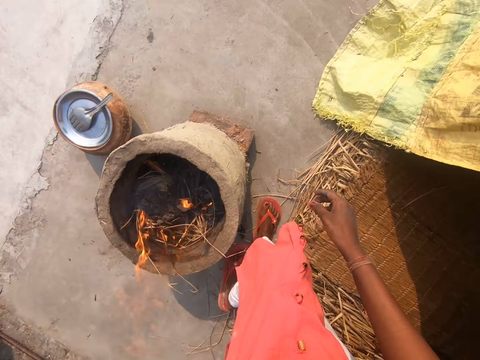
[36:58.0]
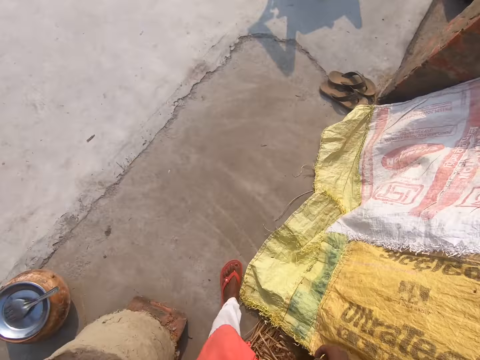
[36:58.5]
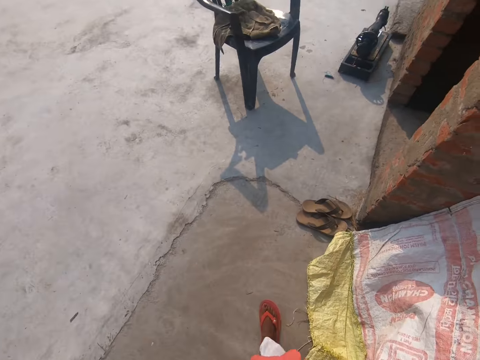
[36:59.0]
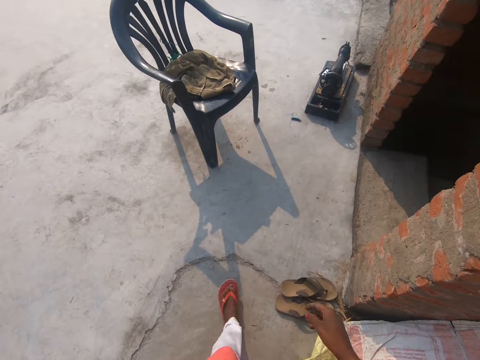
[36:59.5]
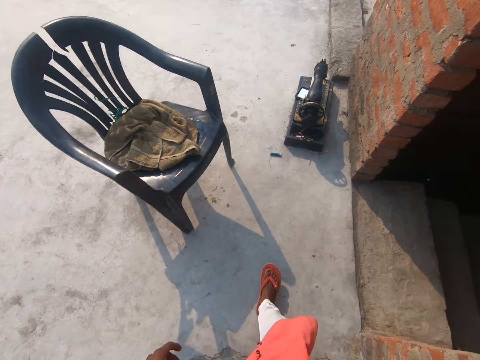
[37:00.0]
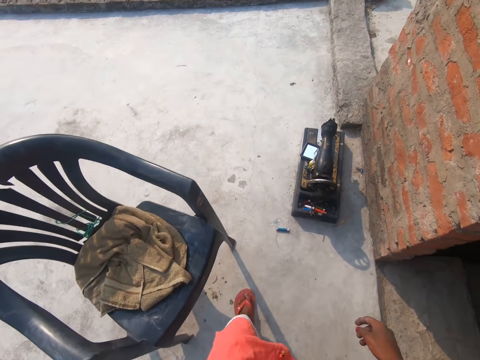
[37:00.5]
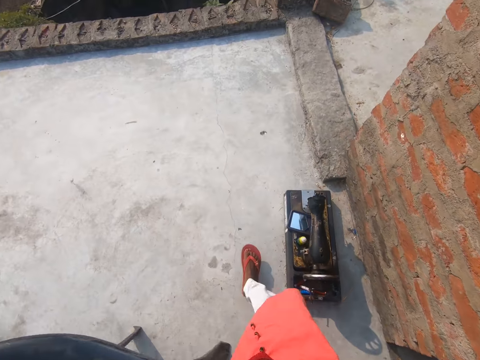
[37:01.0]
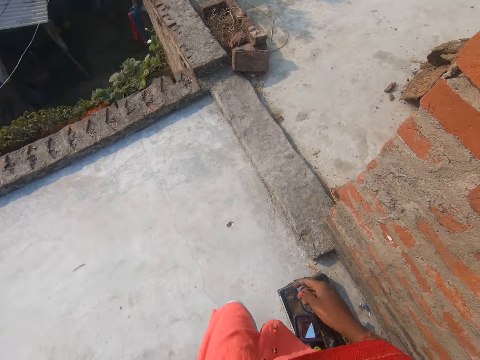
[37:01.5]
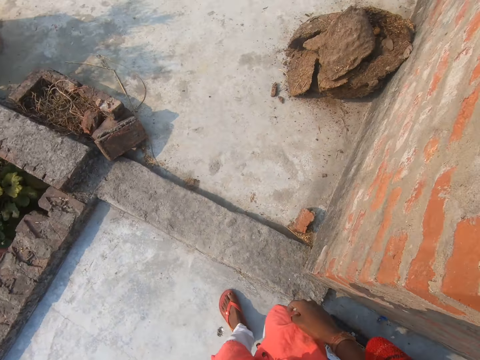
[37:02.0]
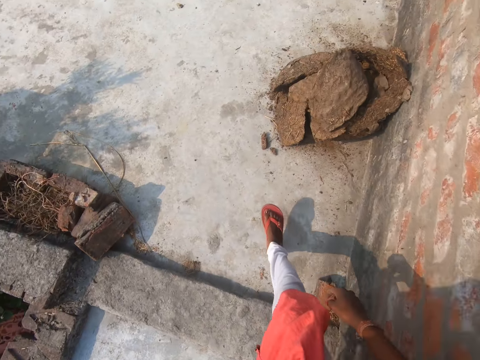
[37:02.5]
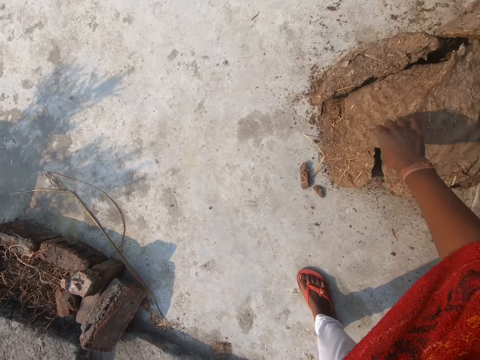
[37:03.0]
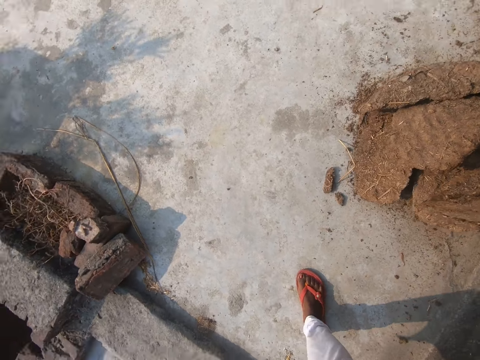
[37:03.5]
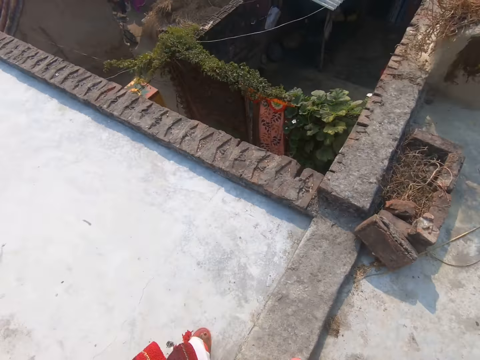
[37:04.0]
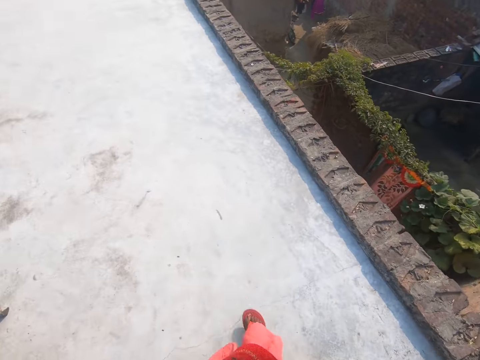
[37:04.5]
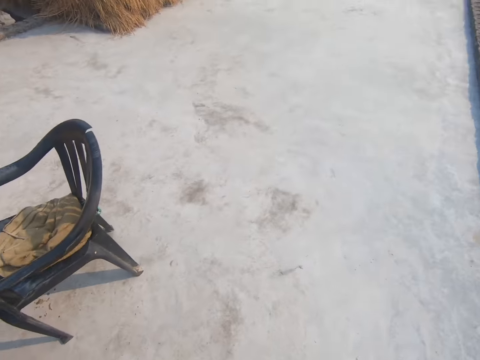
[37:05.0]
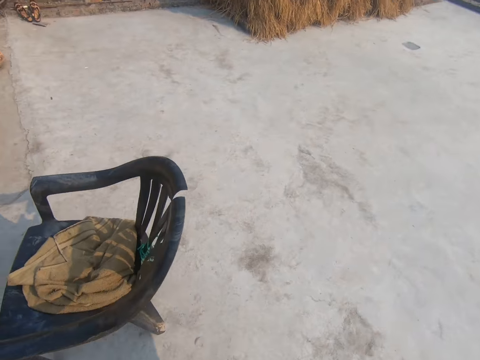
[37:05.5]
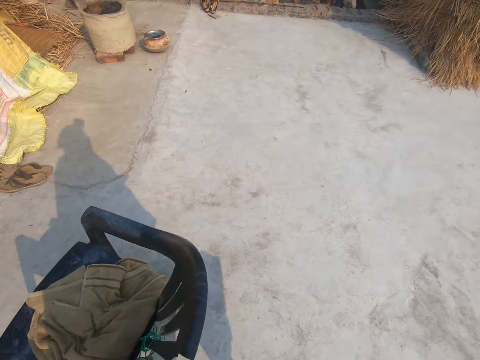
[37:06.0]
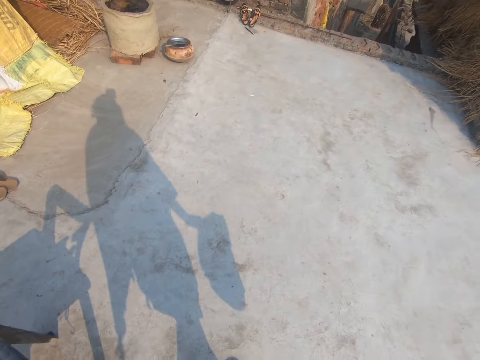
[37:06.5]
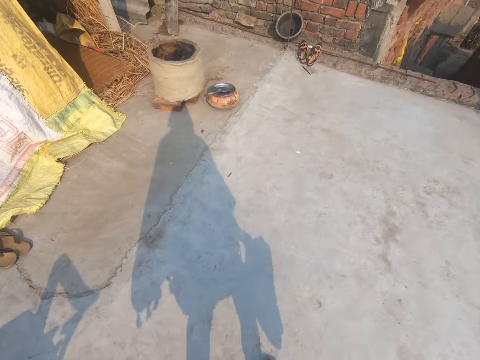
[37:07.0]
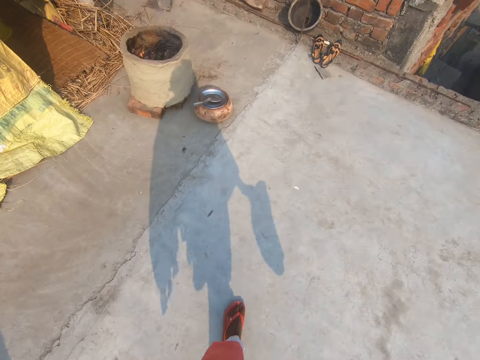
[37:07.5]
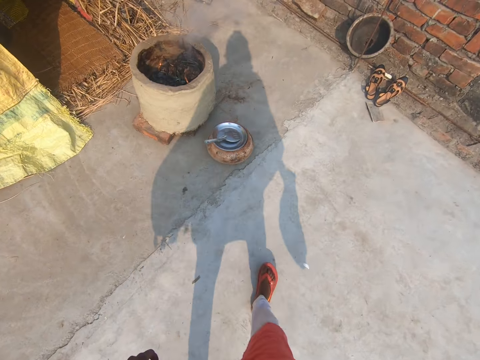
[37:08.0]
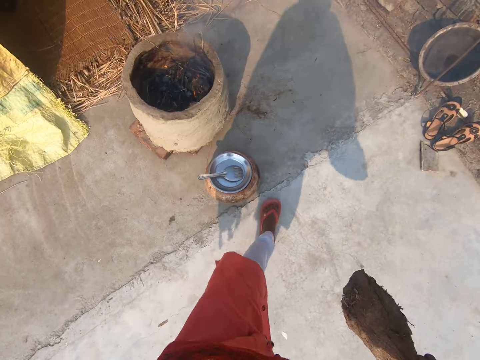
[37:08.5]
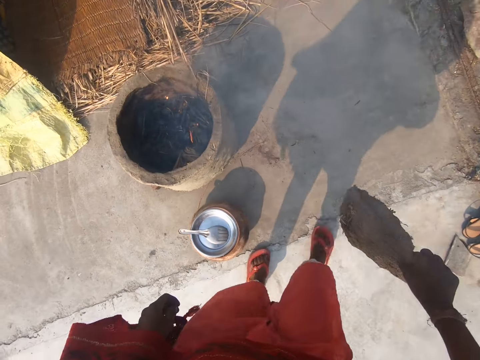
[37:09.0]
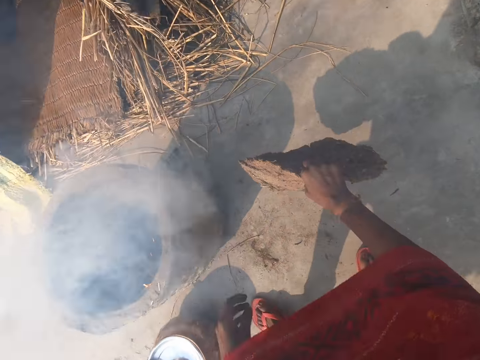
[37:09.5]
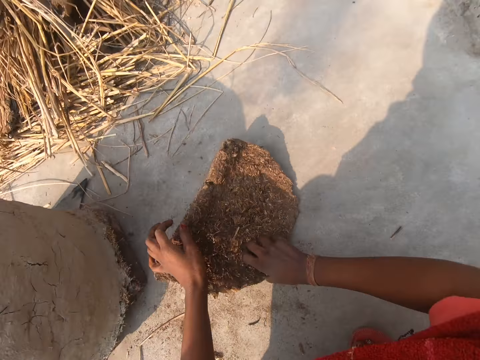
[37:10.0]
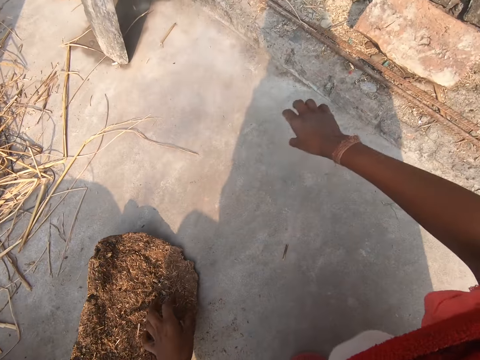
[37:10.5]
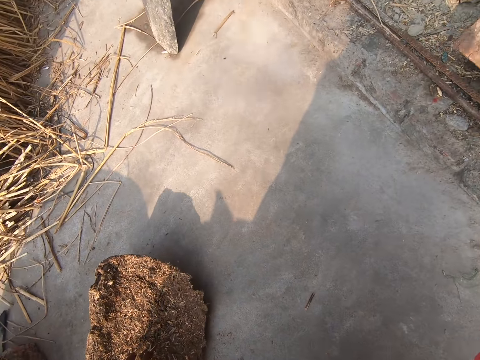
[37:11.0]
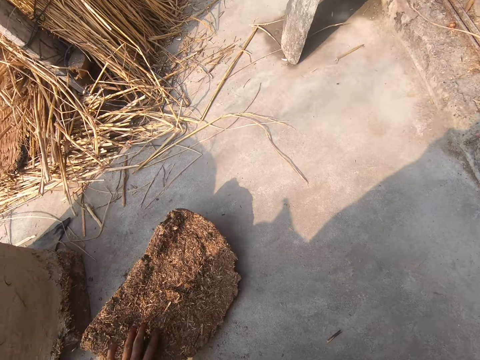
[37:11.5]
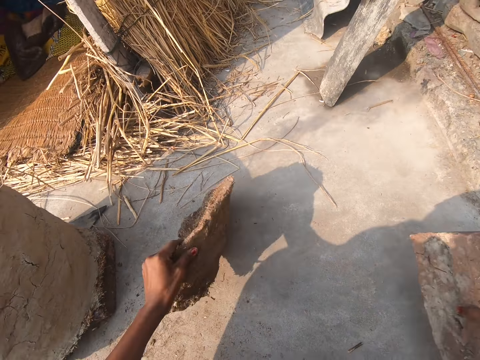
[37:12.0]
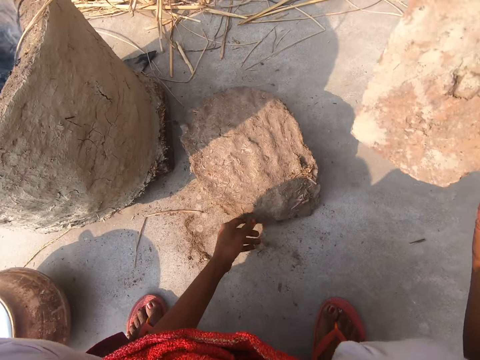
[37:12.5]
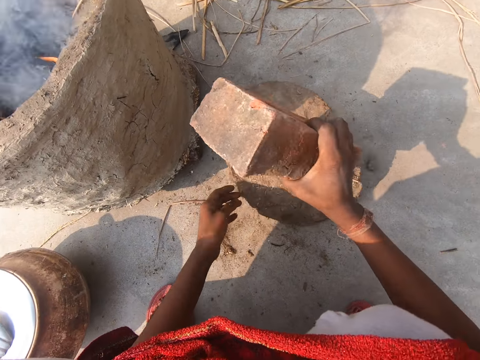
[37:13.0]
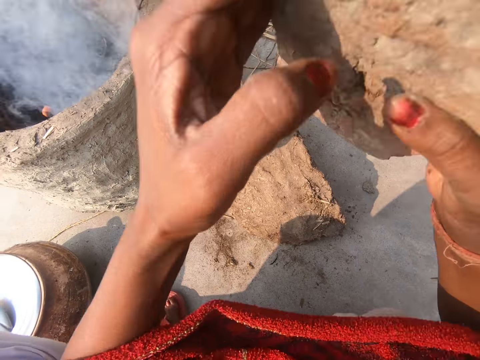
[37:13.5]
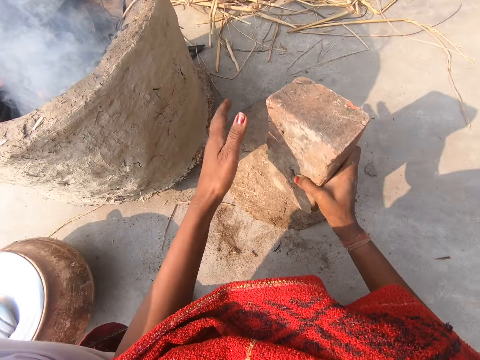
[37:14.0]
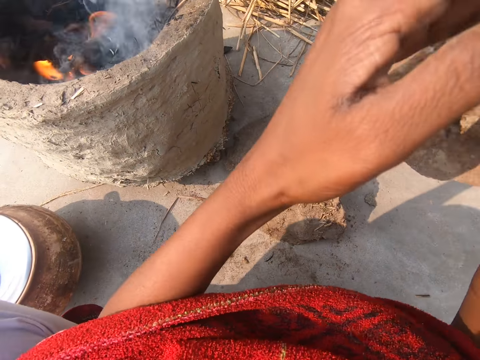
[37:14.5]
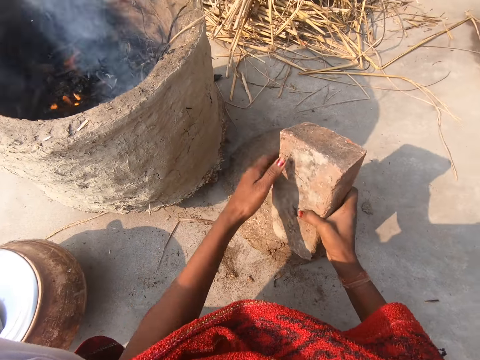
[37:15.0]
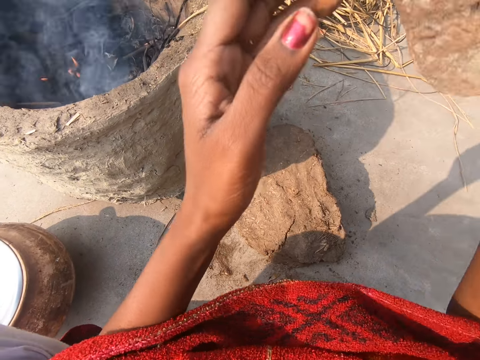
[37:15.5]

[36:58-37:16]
The camera wearer removes her right hand from the clay brazier. She stands. She walks around. She walks into another section of the kitchen. She picks up a block of sawdust or cow dung from a heap with her right hand. She turns around. She walks around. She walks towards the clay brazier. She drops the block of sawdust on the ground. She squats. She moves around. She picks a brick or stone from the ground with her right hand. She turns over the block of sawdust with her left hand. She hits the cow dung with the stone on the ground.

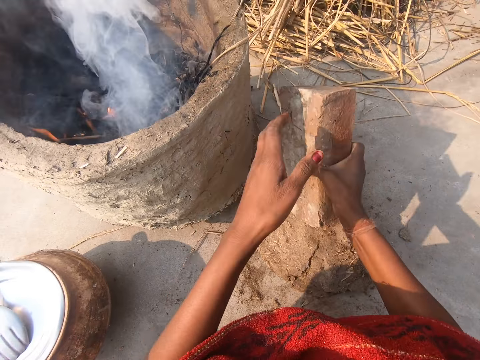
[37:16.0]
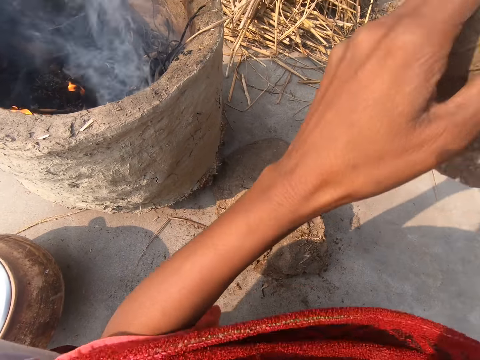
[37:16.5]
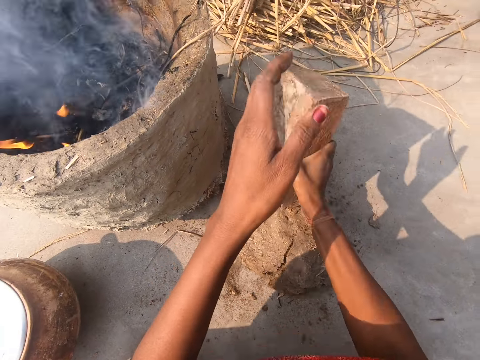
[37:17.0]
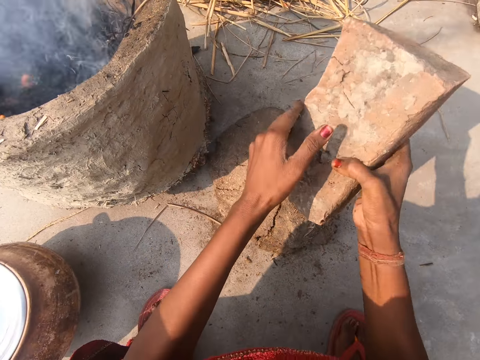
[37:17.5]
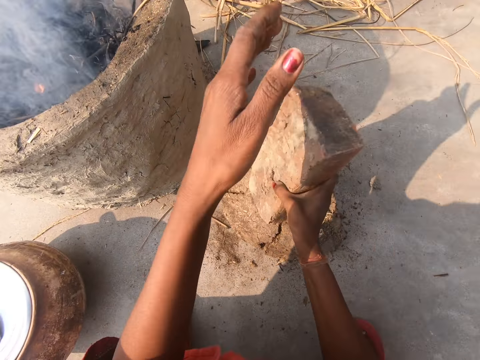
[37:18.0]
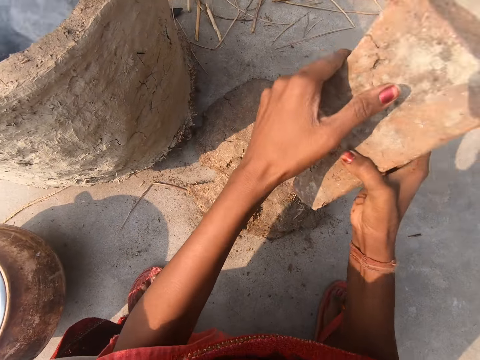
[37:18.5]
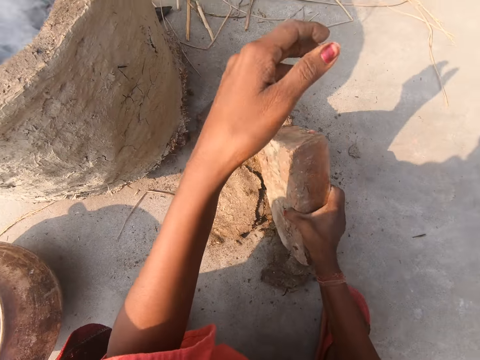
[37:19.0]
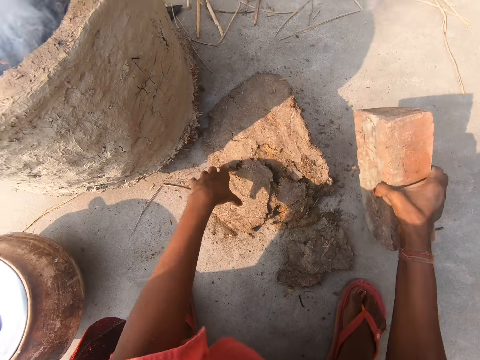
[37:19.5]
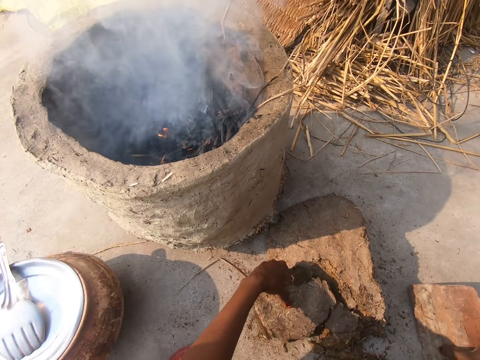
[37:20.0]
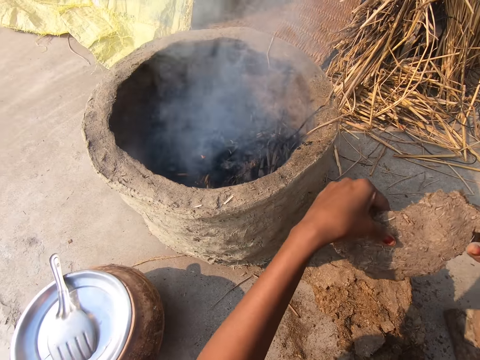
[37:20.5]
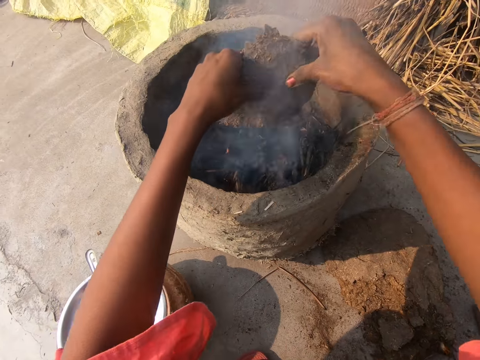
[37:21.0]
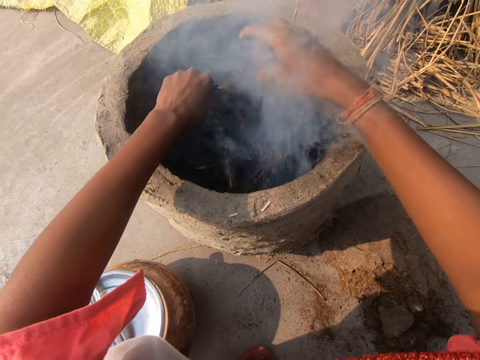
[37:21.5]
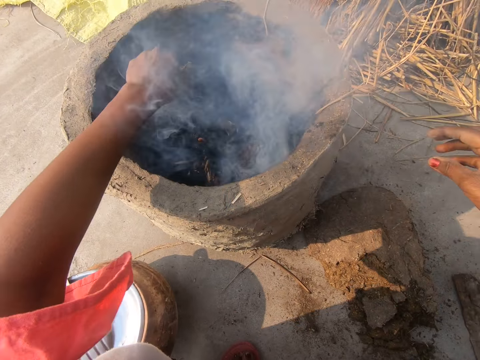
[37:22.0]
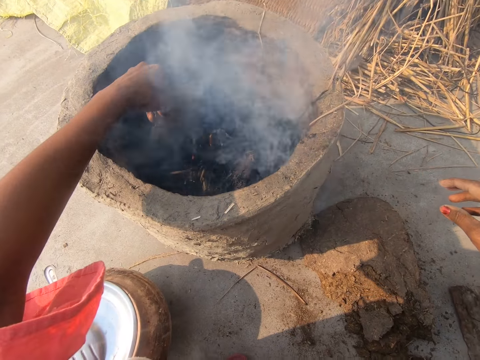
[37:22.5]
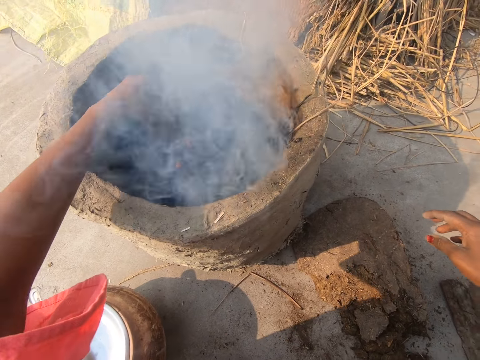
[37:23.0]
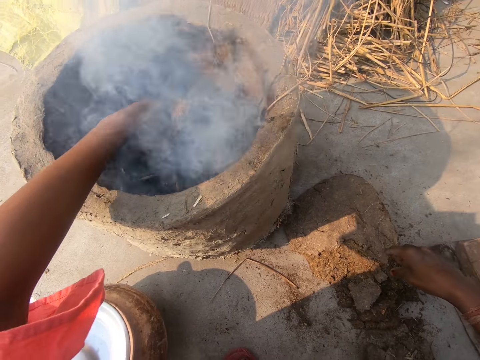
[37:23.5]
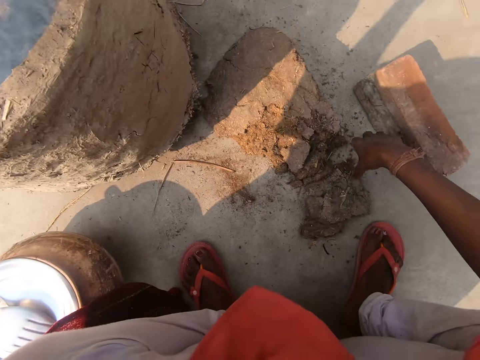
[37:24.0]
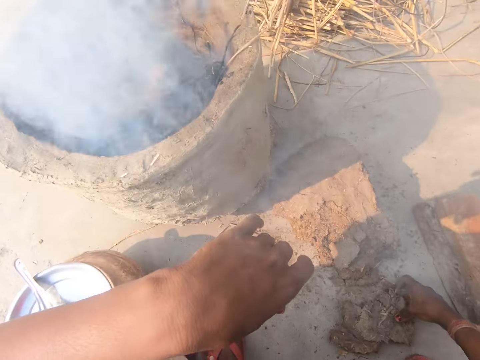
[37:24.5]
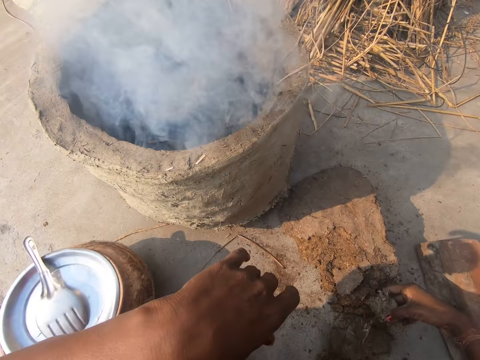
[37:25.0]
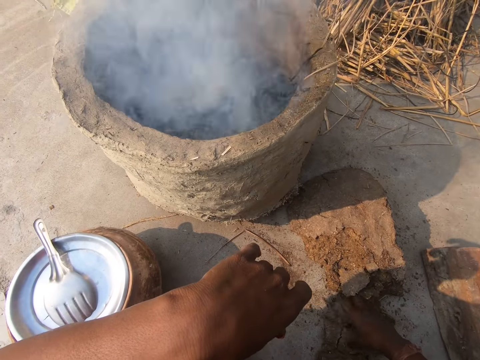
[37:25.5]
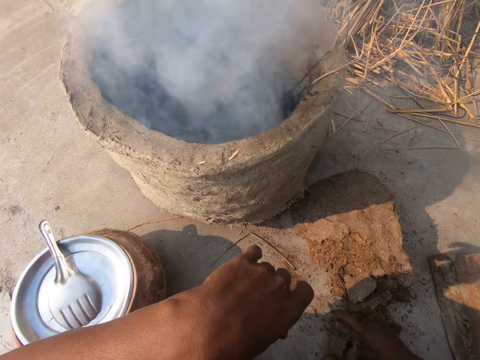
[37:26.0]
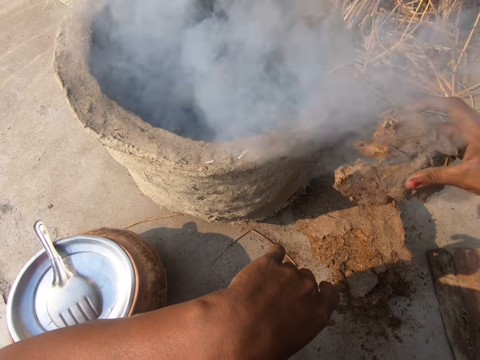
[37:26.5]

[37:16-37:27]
The camera wearer hits the block of sawdust with the stone with both hands. She drops the brick on the ground with her right hand. She picks up a piece of the sawdust with her left hand. She holds the piece of sawdust over the clay brazier with both hands. She removes her right hand from the piece of sawdust. She presses the sawdust or cow dung in the fireplace. She looks around. She drops the piece of sawdust into the clay brazier with her left hand. She picks another piece of sawdust from the ground with her right hand.
